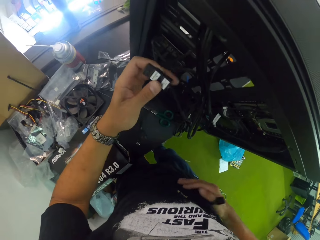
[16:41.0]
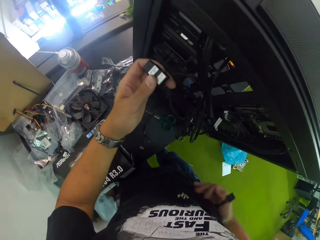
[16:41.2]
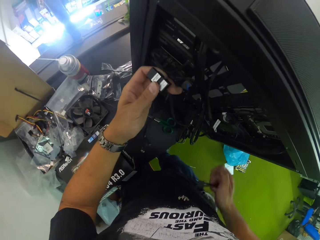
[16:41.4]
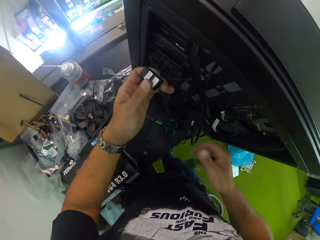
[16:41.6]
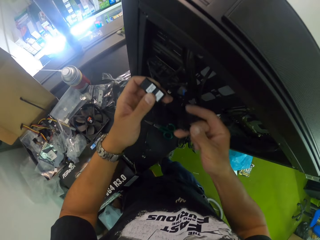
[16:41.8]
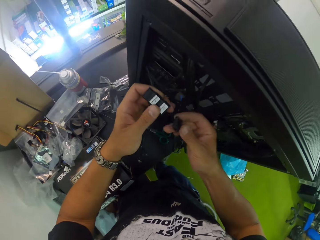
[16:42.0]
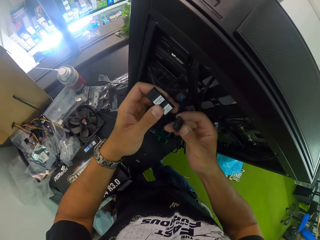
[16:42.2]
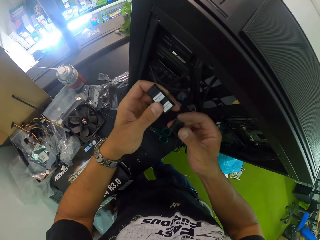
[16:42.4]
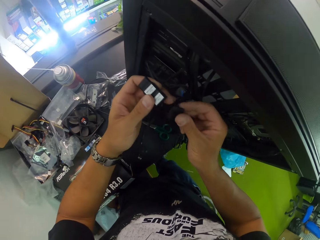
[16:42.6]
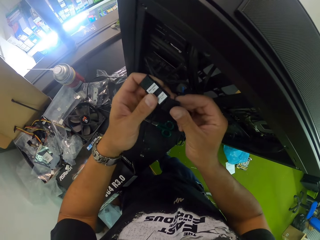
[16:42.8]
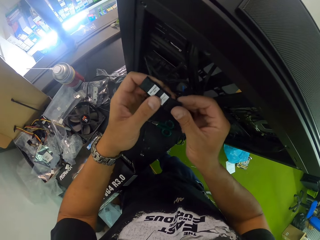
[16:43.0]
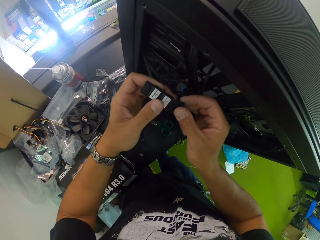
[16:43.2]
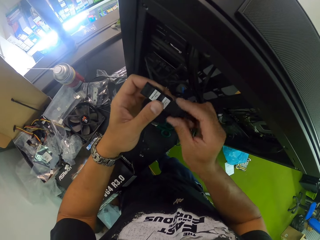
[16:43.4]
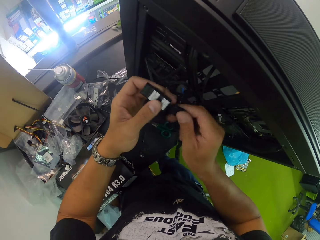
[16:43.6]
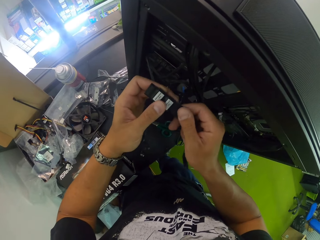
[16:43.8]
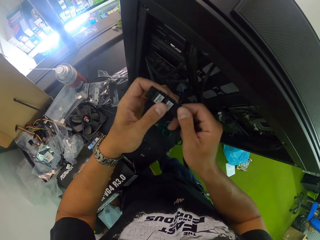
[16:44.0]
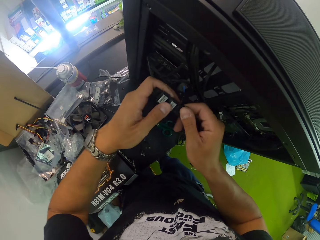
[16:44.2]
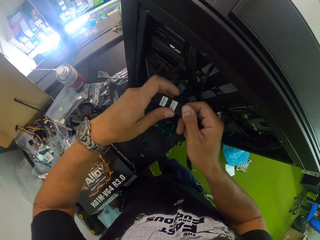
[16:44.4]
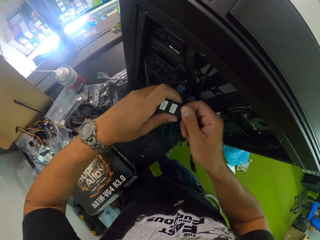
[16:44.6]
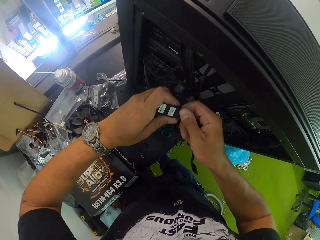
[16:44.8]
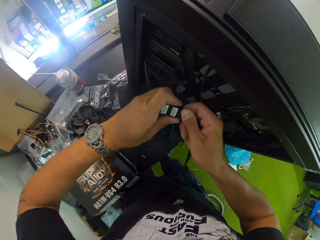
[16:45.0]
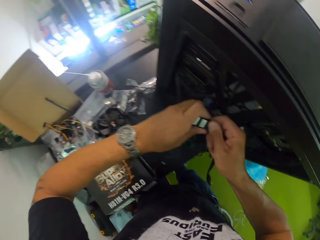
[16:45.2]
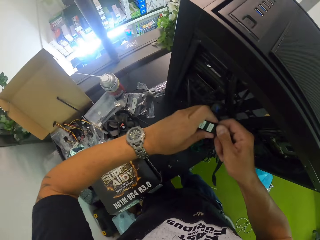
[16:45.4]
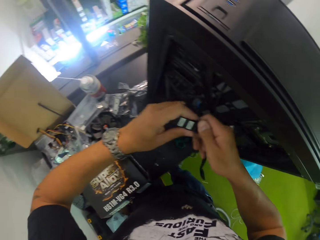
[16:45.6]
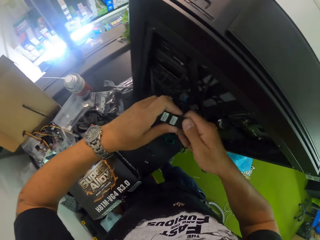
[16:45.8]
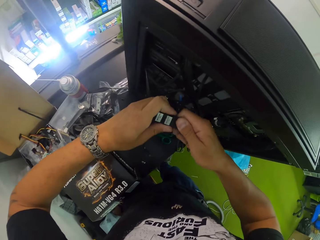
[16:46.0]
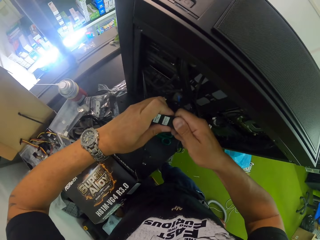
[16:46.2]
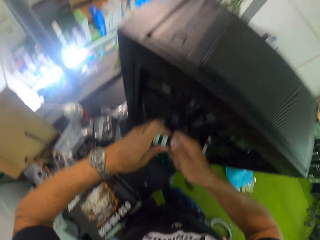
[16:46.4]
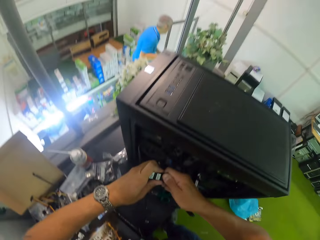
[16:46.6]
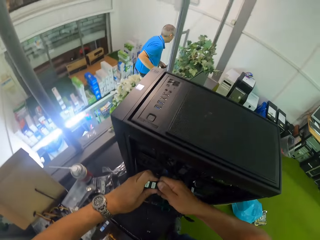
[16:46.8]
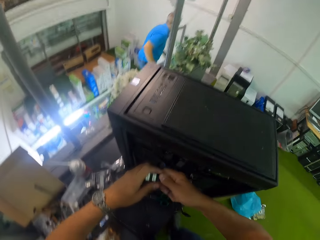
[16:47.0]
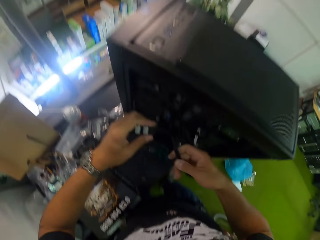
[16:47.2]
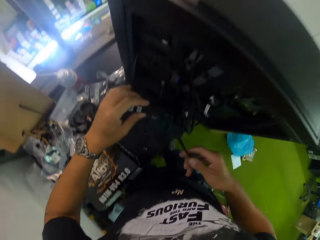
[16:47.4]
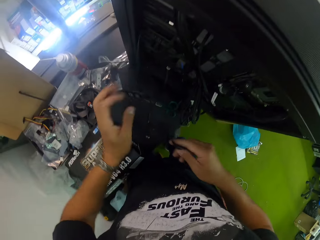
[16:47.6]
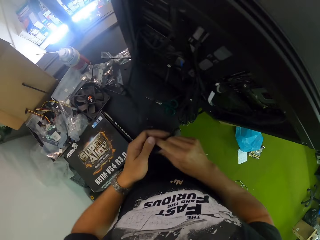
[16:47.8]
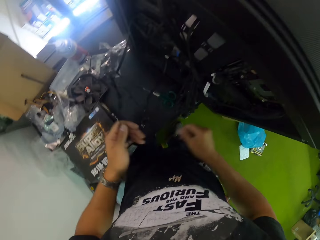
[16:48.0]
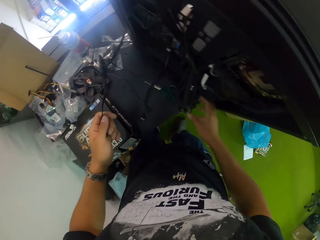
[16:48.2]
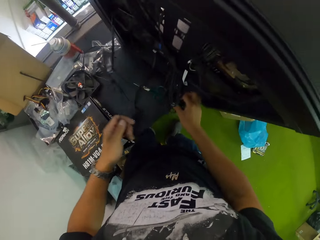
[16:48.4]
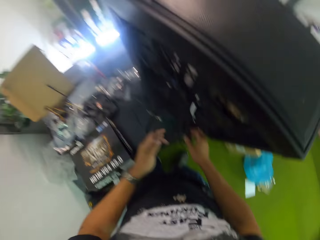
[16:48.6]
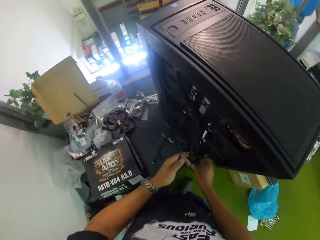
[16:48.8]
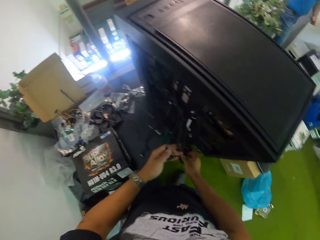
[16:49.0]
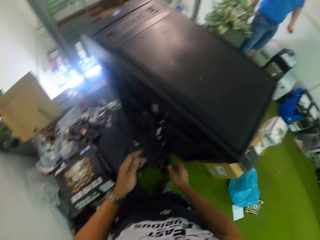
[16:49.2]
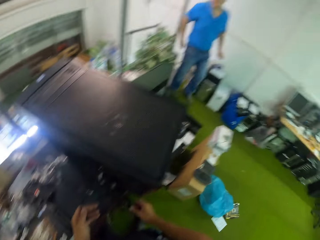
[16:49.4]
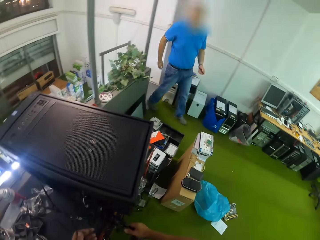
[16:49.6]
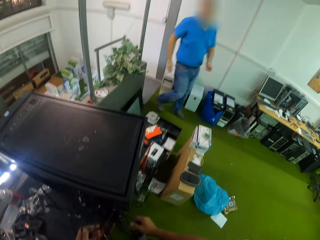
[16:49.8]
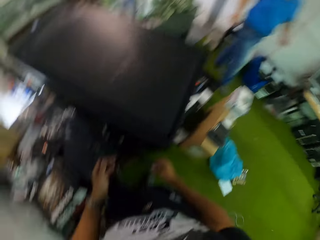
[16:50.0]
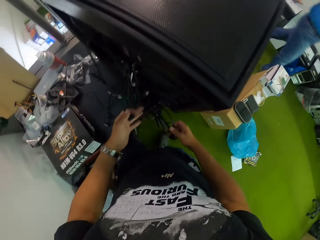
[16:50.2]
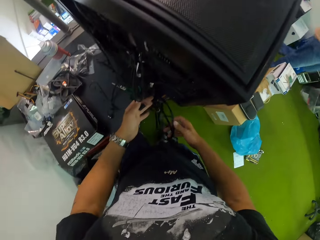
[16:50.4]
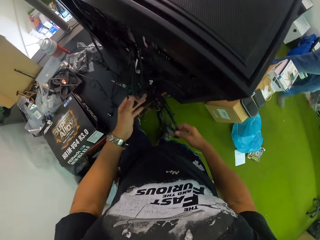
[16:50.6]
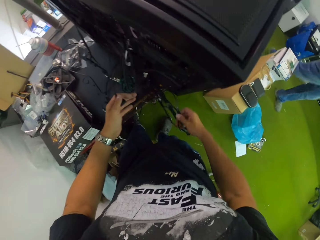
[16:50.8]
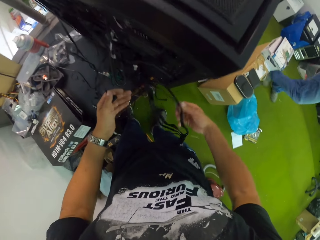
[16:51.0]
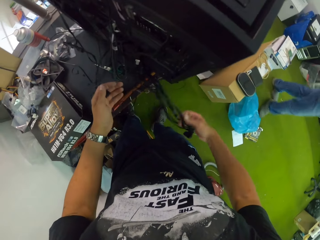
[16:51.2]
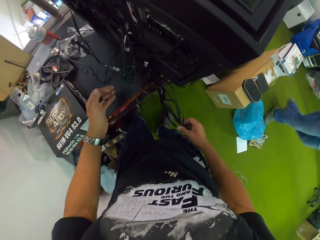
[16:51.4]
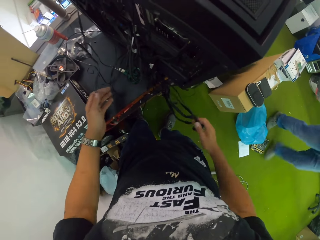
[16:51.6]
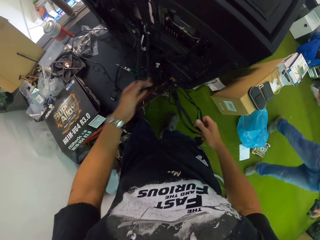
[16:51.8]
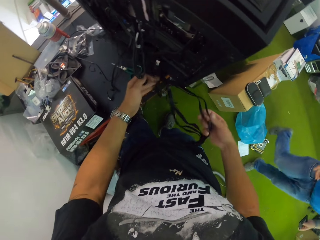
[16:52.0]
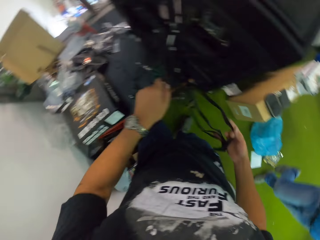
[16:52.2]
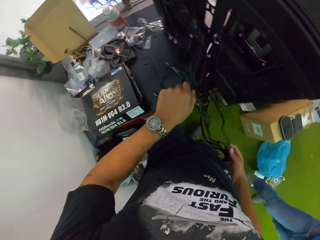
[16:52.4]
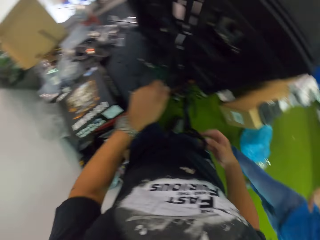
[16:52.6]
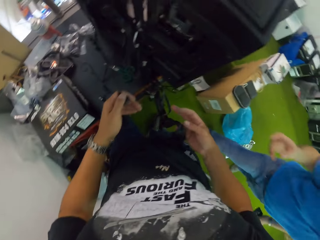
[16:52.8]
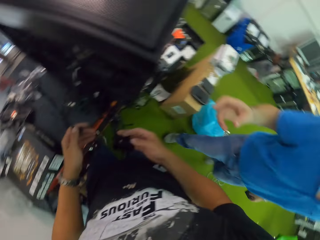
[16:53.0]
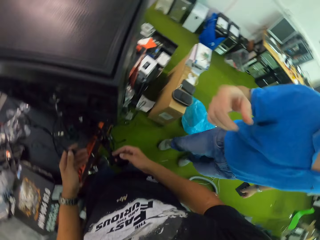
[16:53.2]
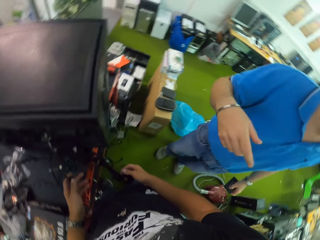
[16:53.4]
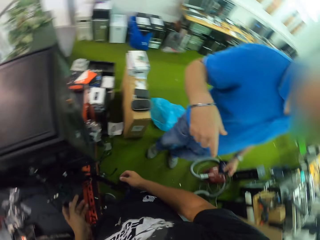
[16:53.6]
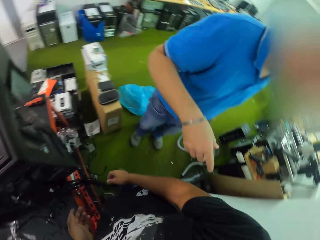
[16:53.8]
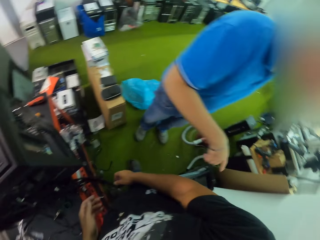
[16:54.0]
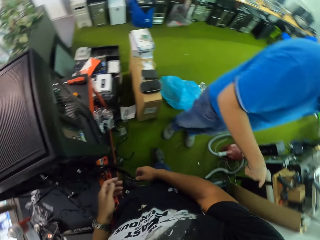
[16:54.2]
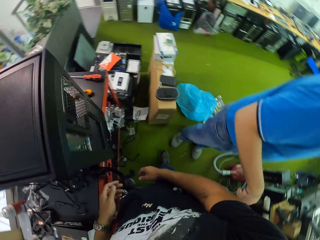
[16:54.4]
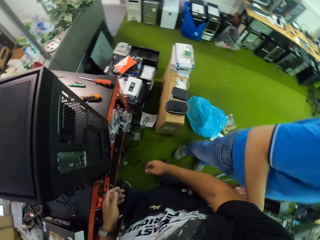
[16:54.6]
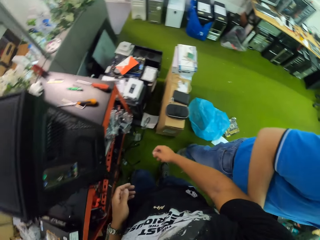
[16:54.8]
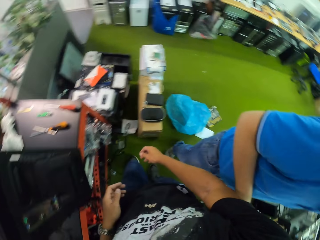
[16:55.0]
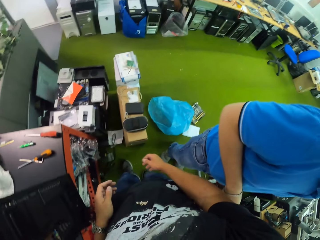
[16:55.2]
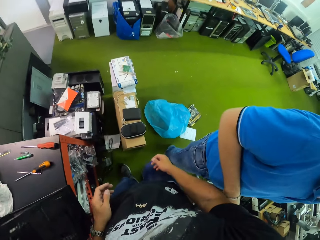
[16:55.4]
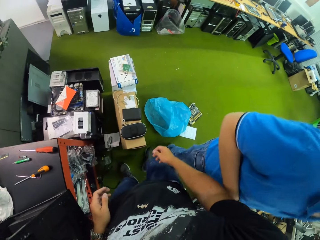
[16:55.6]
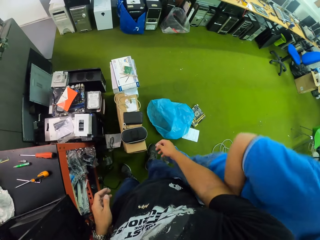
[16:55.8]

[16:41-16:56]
The camera wearer fixes a cable wire to the cable with his right hand. He grabs a cable. A man walks into the workshop towards the camera wearer. The camera wearer adjusts some cable wire with his right hand. The man converses with the camera wearer. The camera wearer drops the cable wire to the floor with his right hand. He walks in the workshop.

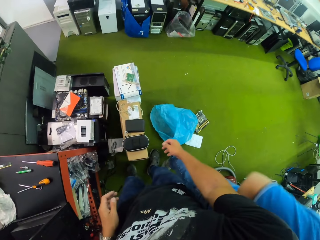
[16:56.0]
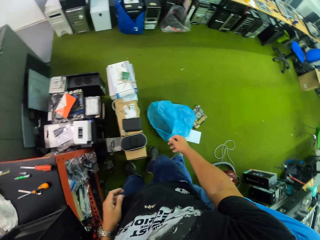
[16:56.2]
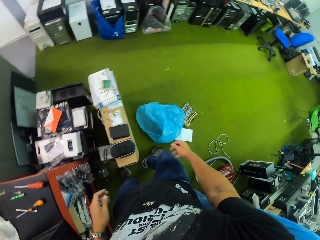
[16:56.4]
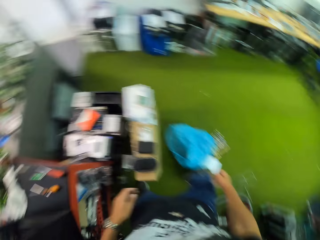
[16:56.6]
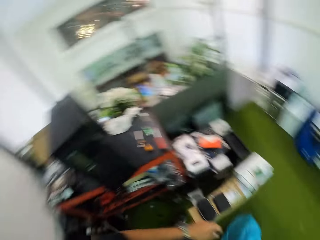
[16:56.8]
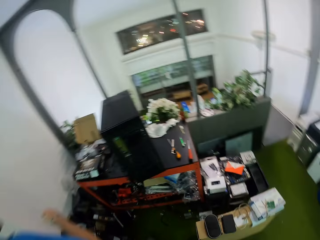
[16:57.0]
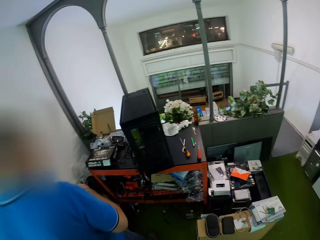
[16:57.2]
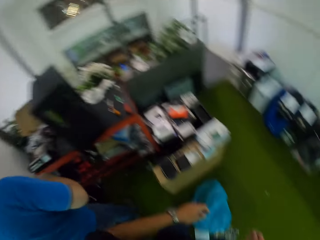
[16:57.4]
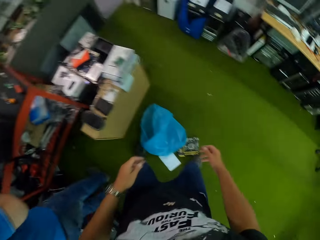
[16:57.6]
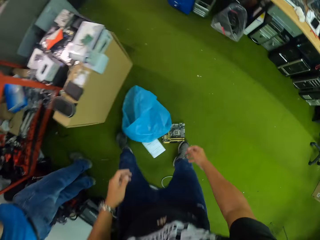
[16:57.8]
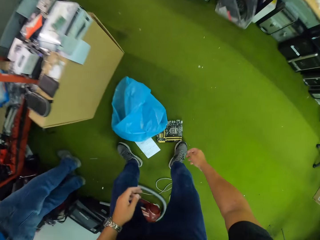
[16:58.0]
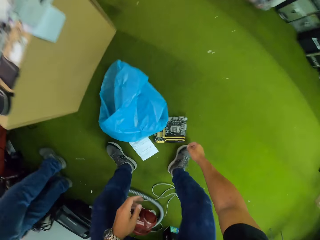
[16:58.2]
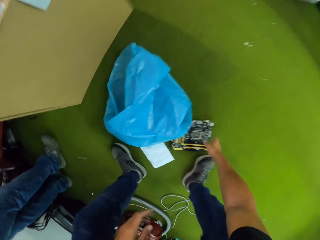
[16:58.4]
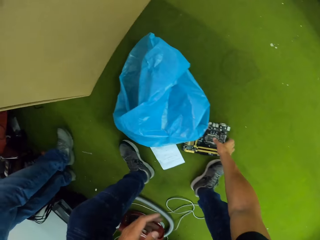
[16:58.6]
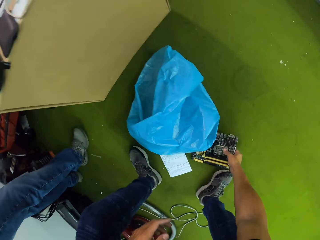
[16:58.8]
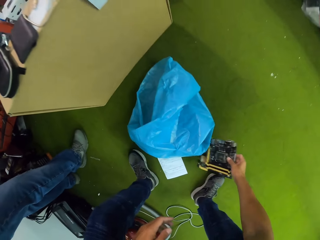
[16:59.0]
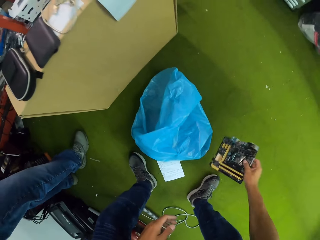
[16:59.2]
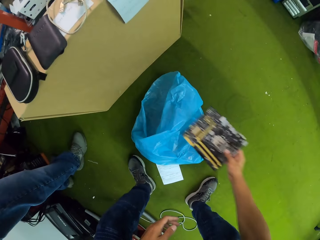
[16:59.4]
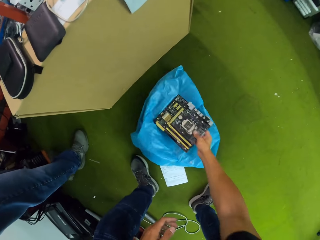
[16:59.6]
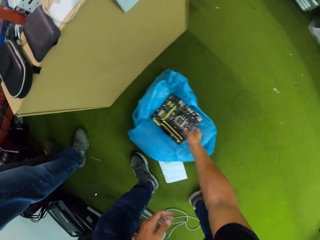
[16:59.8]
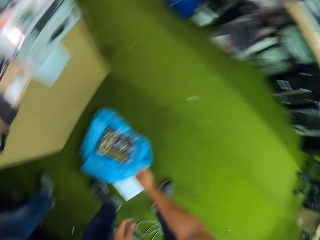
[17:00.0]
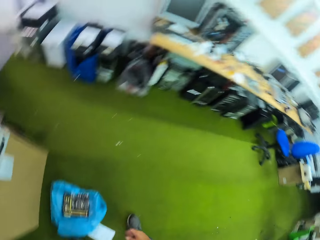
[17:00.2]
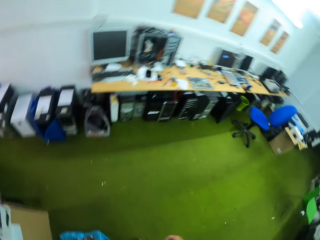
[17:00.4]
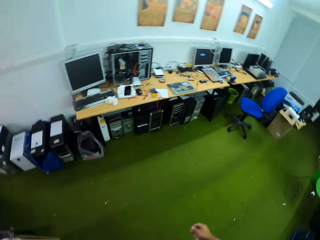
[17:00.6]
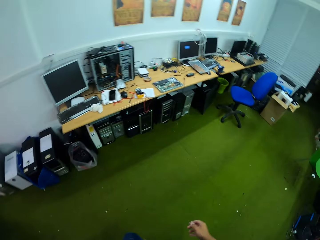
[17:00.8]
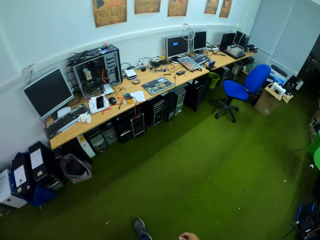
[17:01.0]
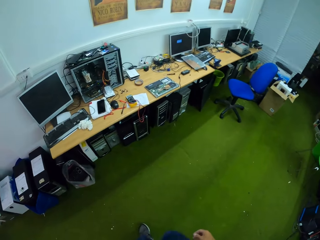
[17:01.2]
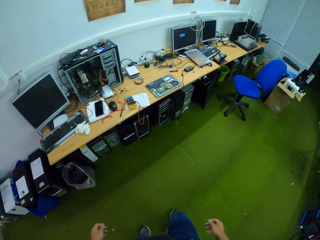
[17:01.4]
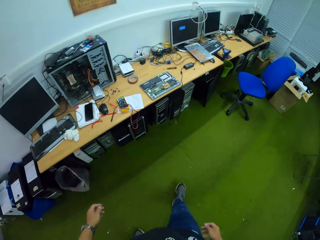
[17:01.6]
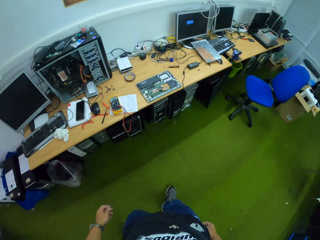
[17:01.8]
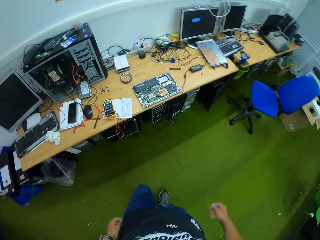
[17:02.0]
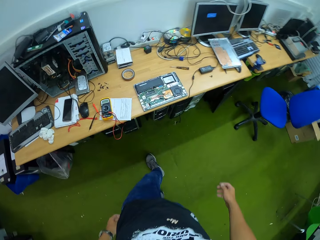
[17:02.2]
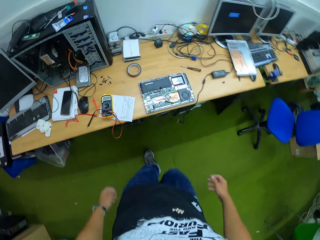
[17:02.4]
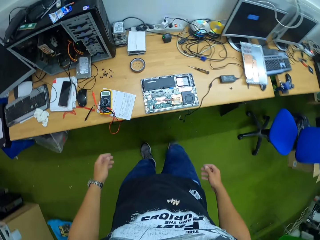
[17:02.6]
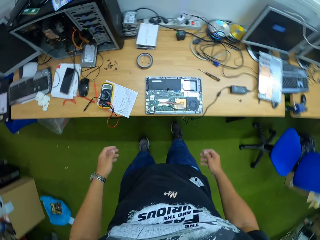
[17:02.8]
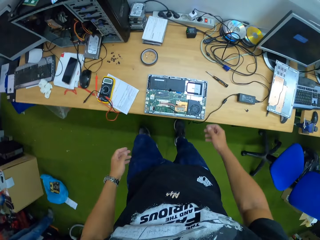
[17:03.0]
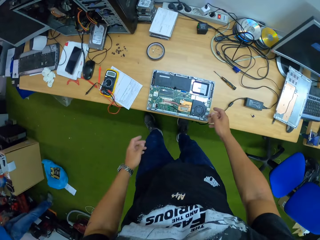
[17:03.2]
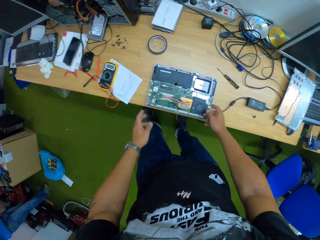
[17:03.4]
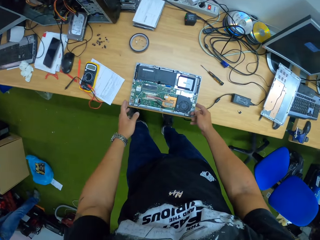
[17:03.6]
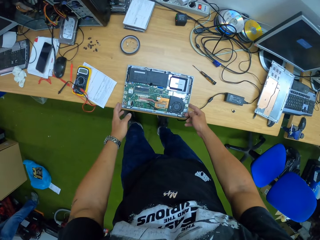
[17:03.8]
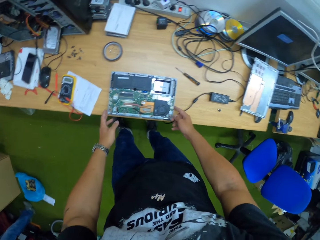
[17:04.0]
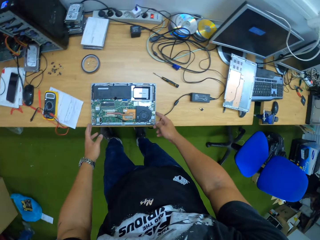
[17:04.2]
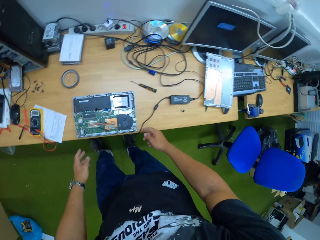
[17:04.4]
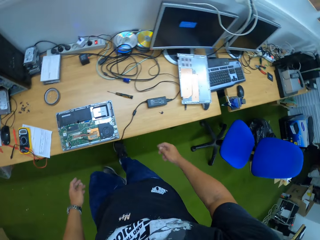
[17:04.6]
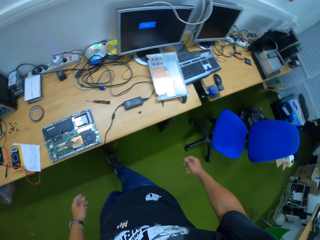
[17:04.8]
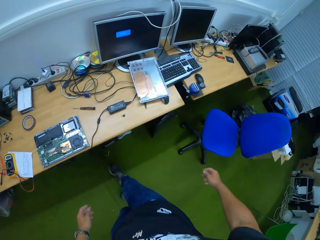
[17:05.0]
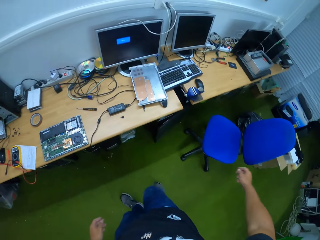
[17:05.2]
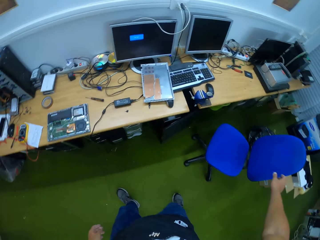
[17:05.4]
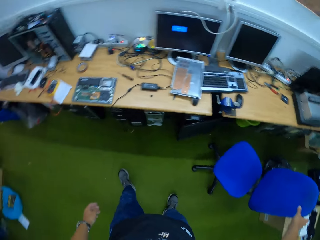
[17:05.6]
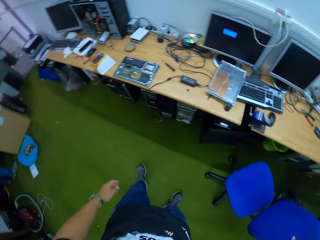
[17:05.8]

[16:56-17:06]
The camera wearer picks up a motherboard from the floor with his right hand. He drops the motherboard on a nylon on the floor with his right hand. He walks towards a table with a laptop motherboard on it. He touches a laptop.
